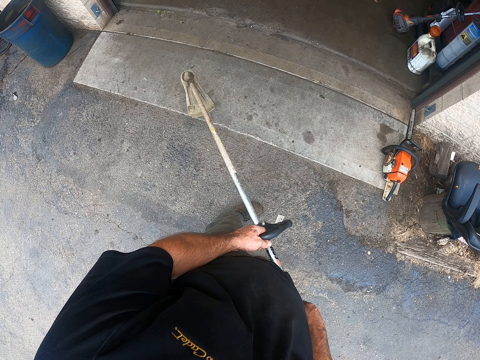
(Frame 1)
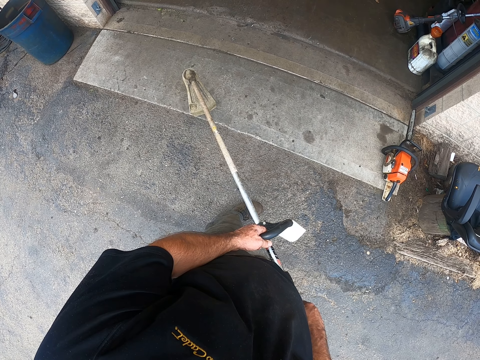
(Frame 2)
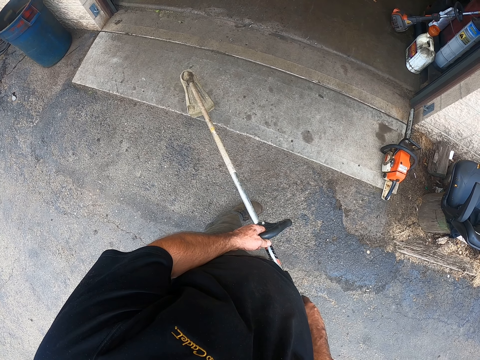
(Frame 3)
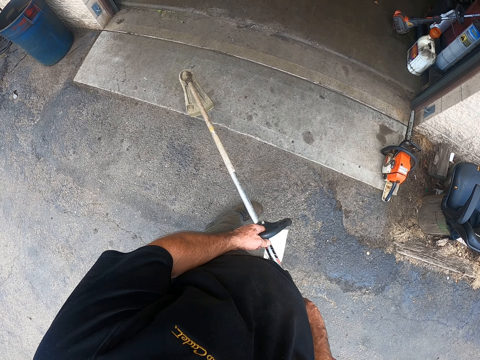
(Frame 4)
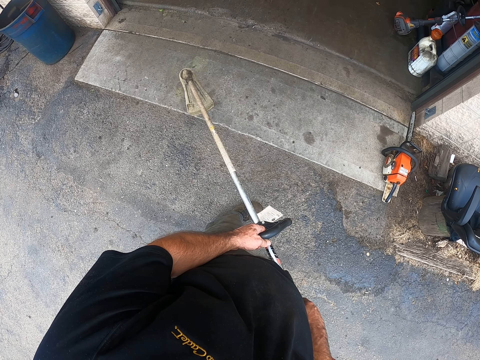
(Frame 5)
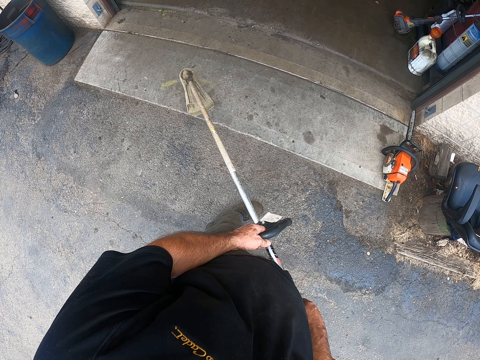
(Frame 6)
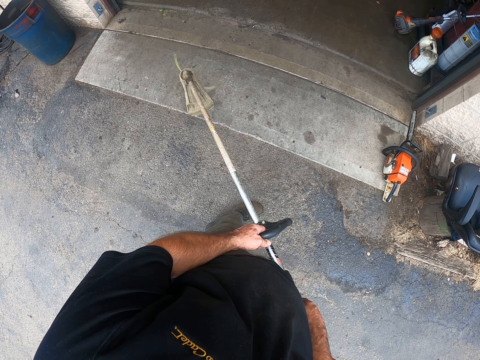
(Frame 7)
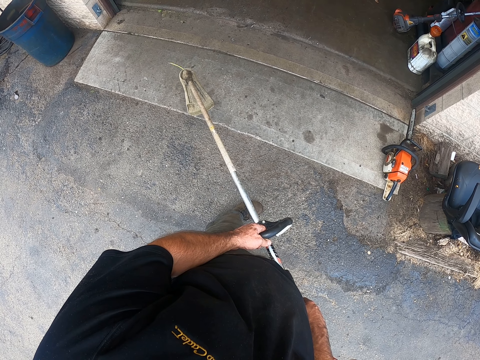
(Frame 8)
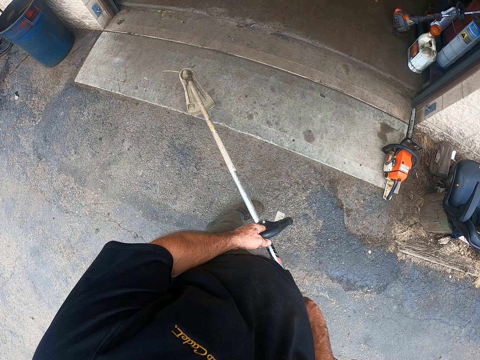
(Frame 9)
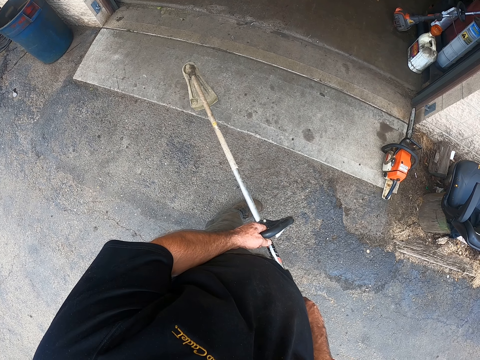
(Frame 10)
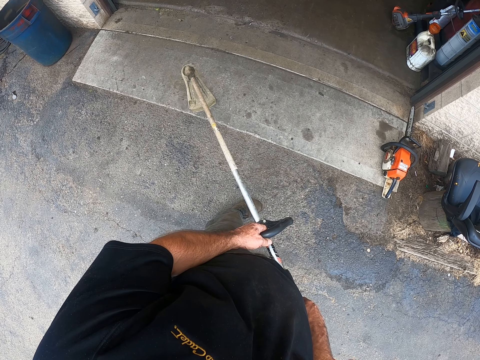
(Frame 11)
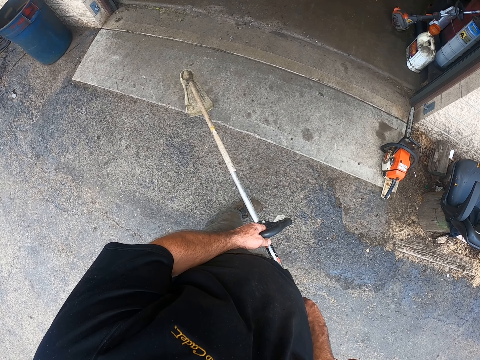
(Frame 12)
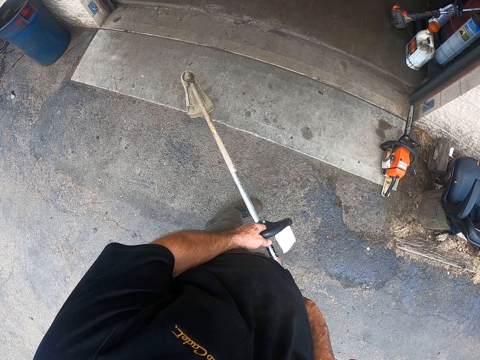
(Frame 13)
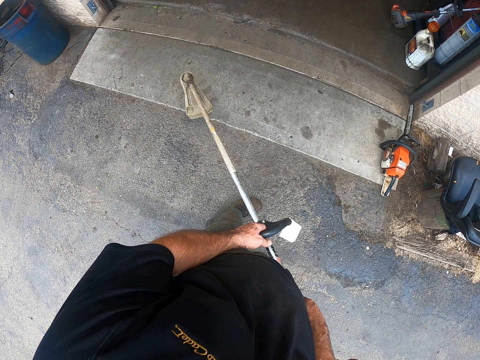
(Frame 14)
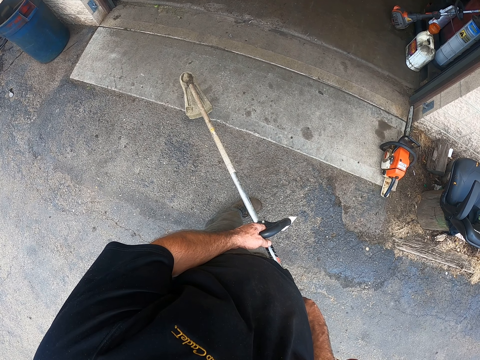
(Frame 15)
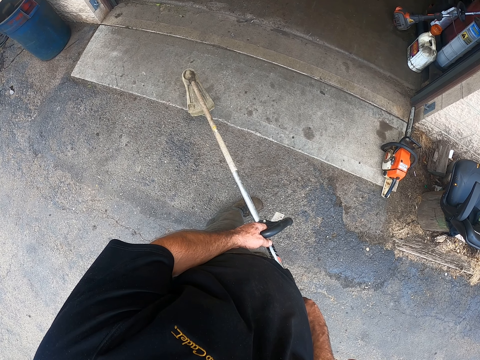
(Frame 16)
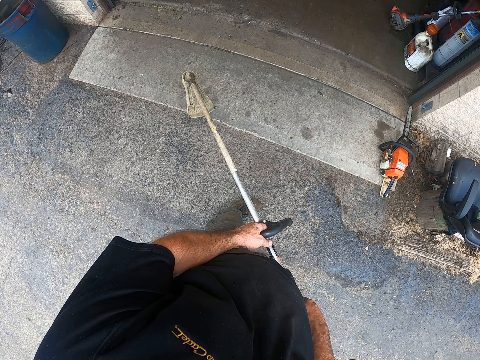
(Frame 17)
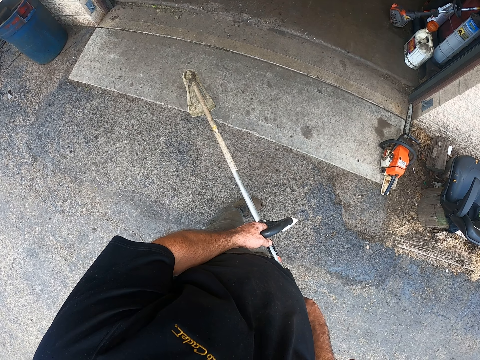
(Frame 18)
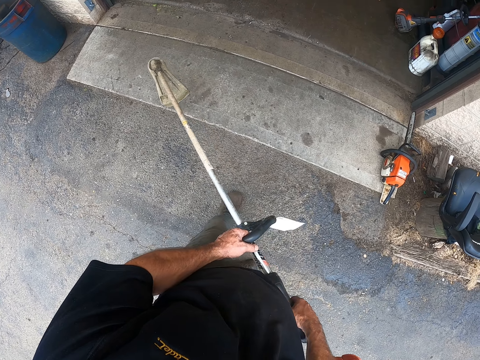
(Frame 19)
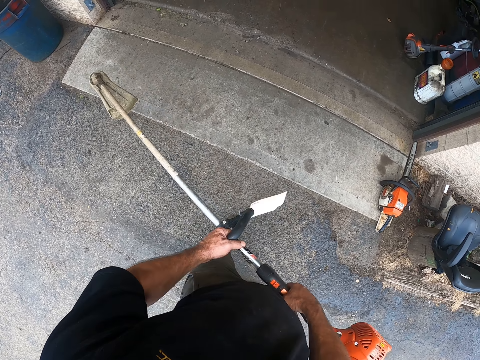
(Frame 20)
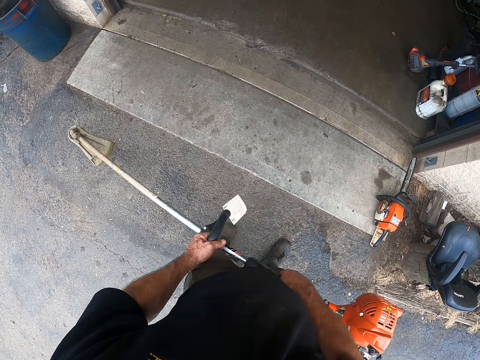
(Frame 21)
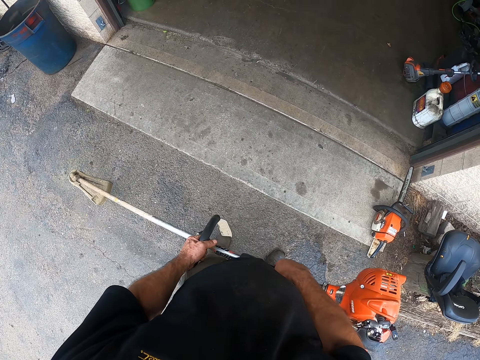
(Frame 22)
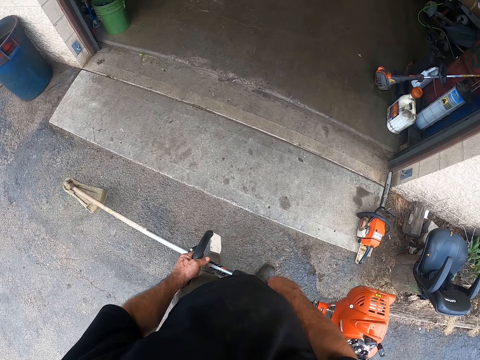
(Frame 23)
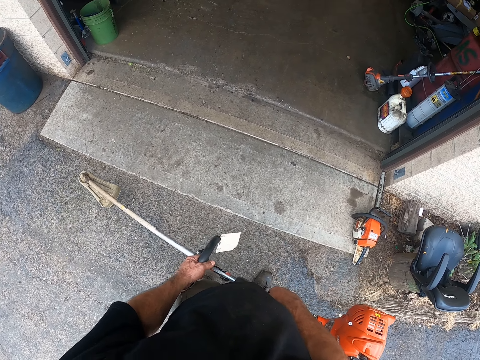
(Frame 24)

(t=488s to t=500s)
The camera wearer turns off the grass trimmer with his right hand. He turns on the grass trimmer with his right hand.

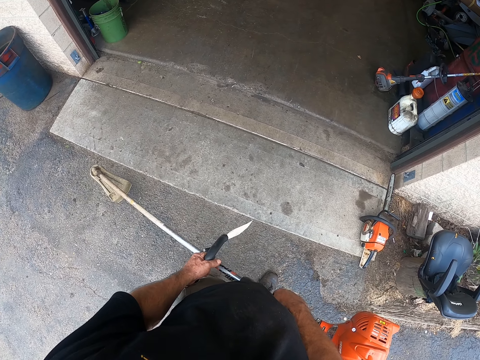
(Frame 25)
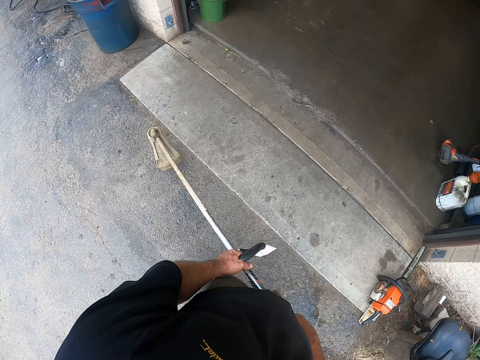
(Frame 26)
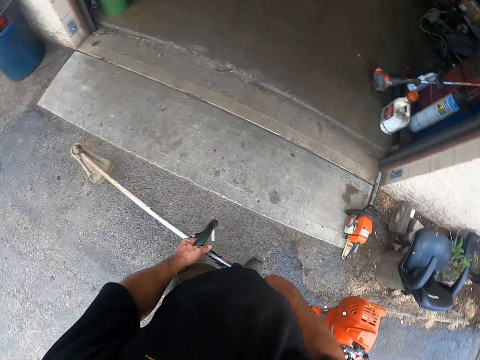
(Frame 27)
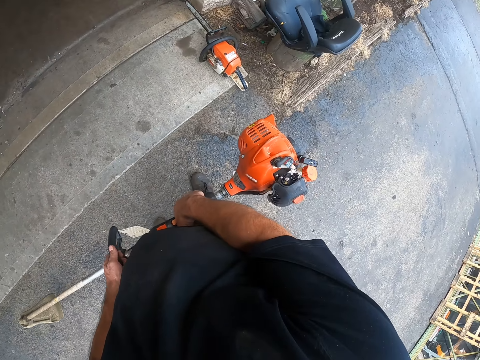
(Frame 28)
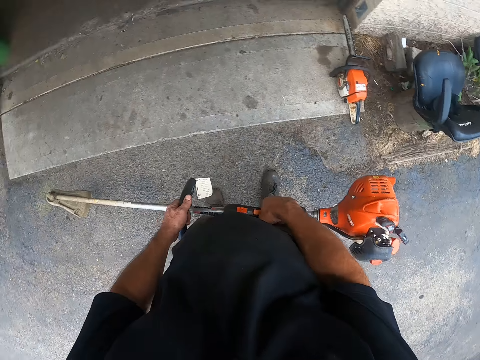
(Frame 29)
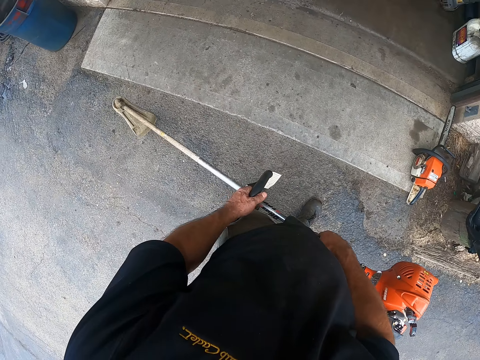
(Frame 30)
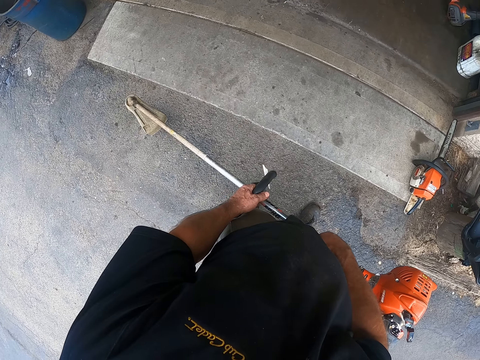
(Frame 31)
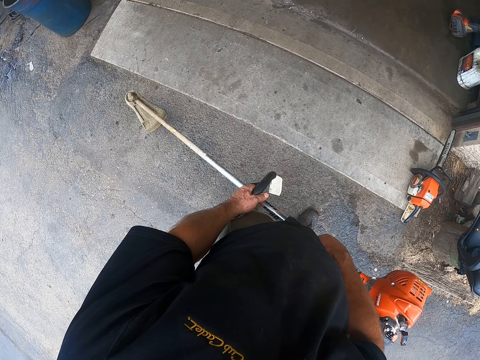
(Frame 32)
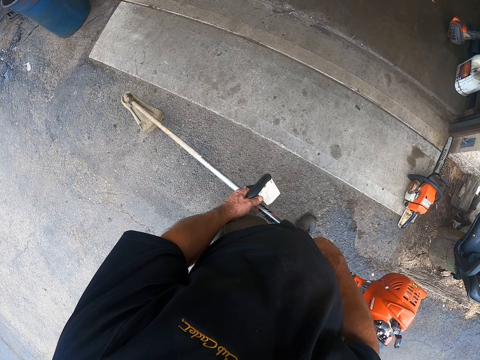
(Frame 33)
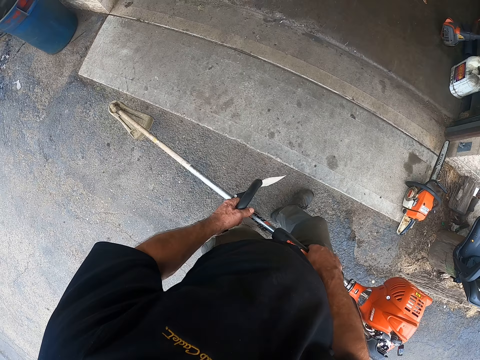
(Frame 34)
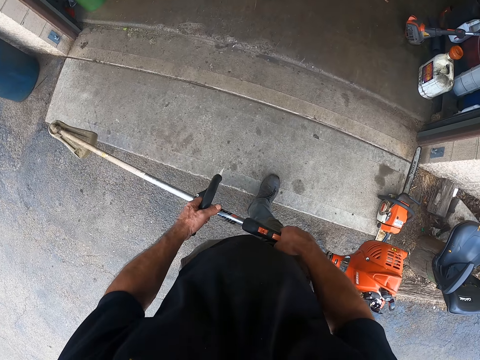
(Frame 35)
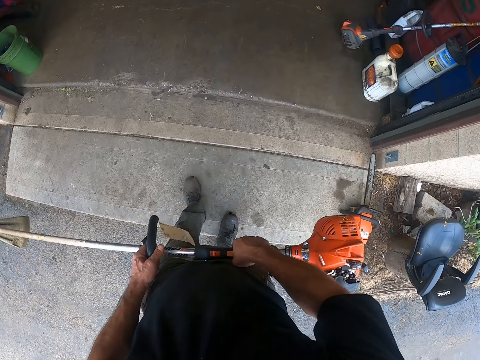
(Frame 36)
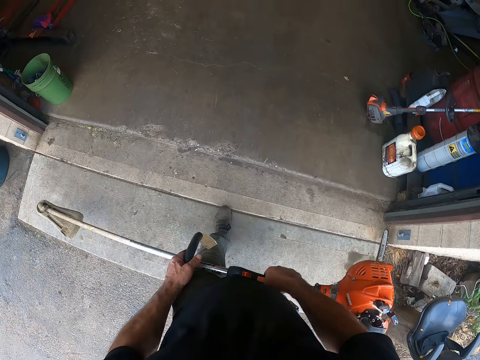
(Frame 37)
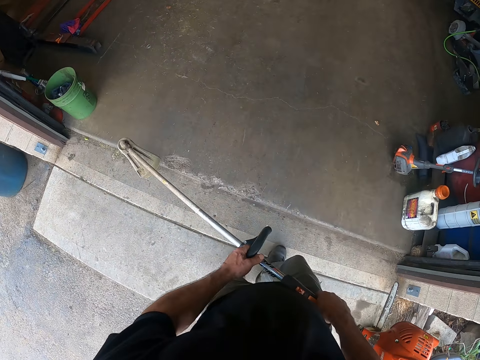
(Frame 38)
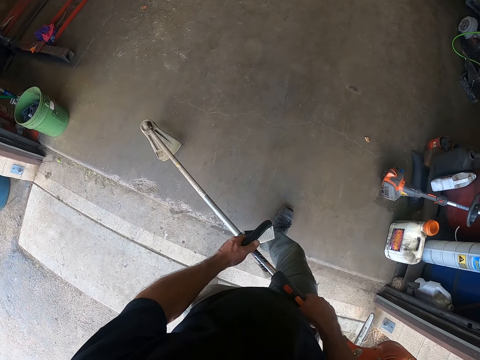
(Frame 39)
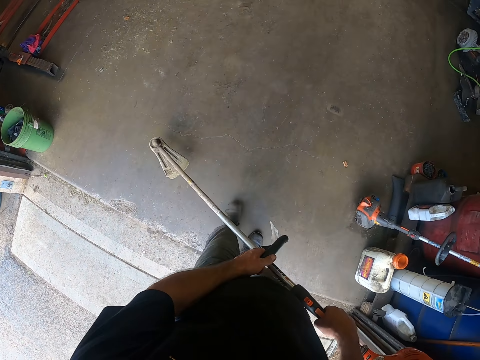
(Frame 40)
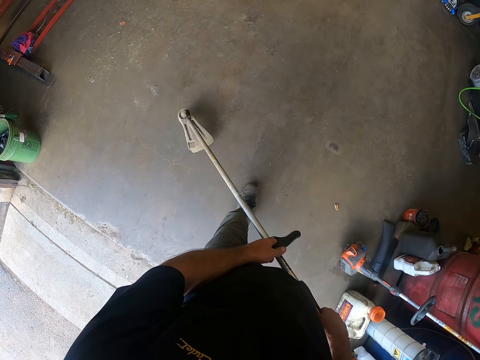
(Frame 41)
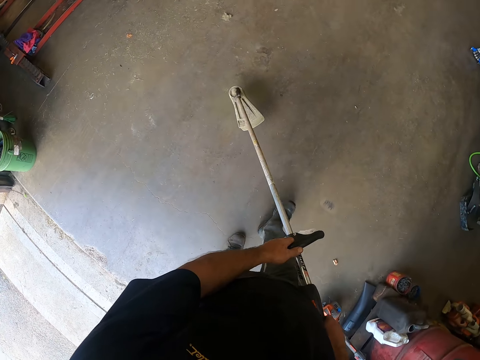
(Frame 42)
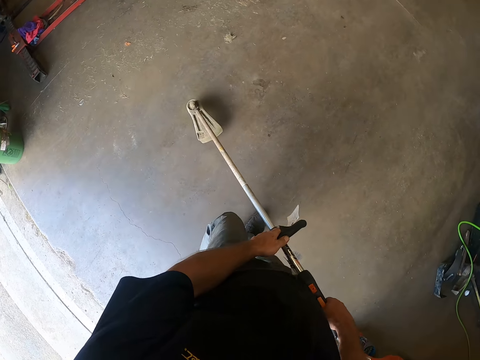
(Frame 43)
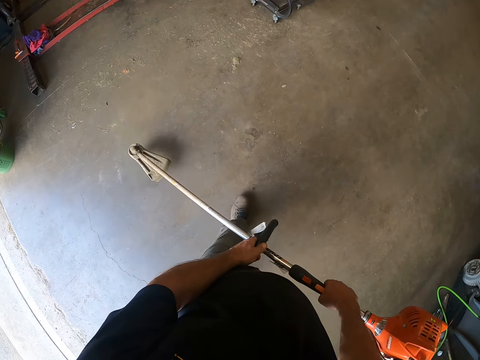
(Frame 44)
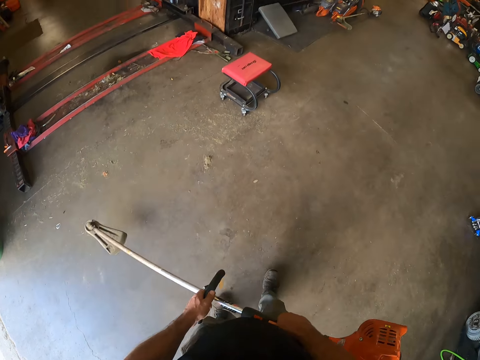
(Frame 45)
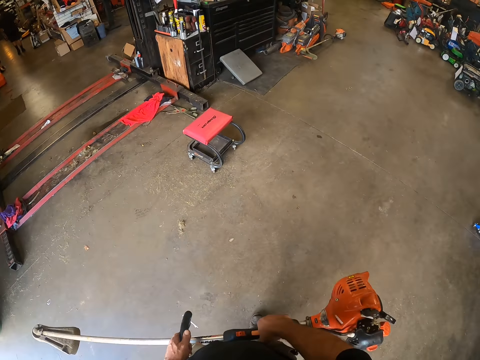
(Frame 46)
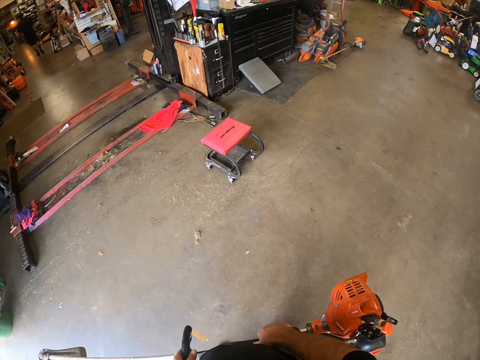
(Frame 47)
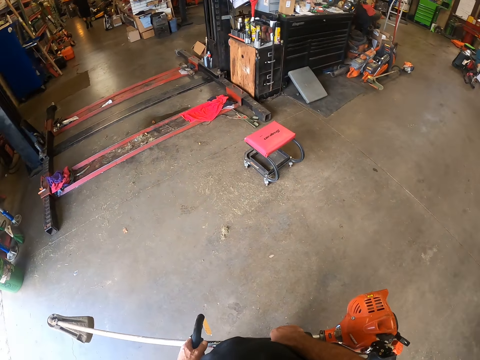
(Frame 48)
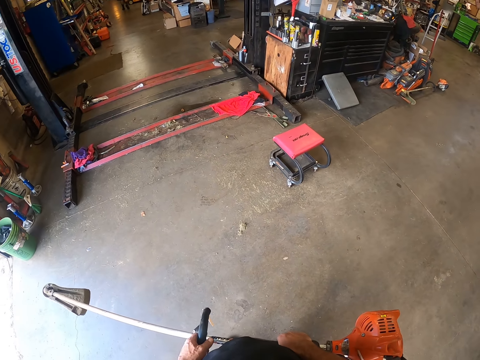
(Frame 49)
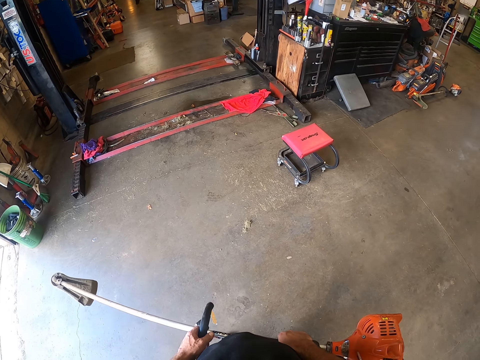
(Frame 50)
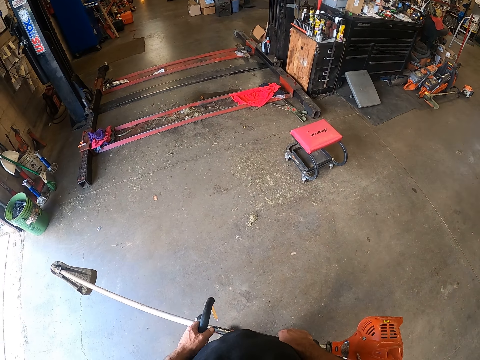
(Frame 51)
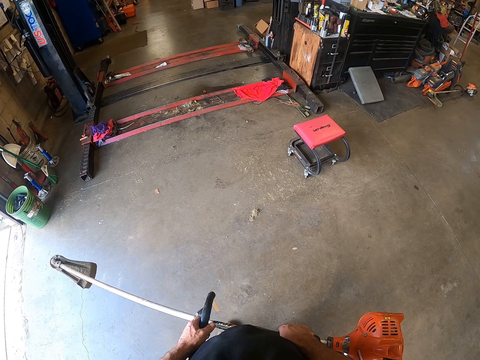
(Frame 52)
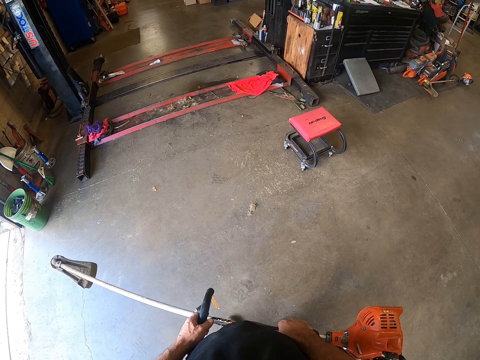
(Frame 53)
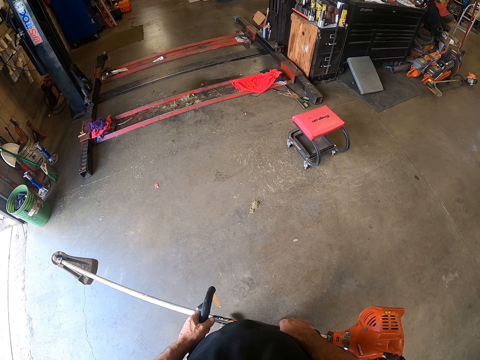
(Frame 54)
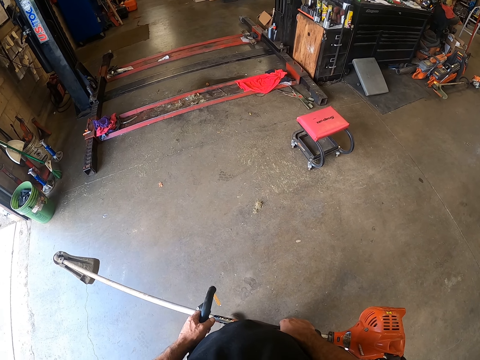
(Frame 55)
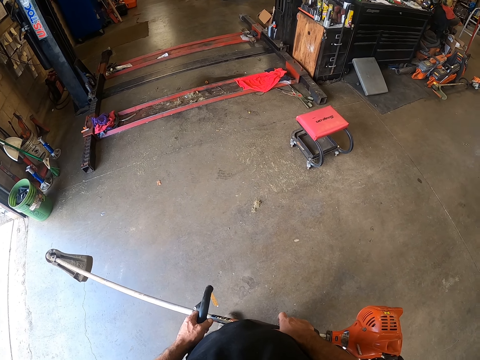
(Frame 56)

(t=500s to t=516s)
The camera wearer looks around. They stare at the brush cutter. They walk in the workshop. They stare at the brush cutter. They look around the workshop.
